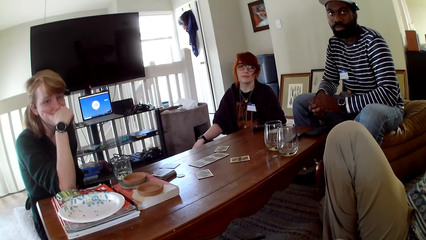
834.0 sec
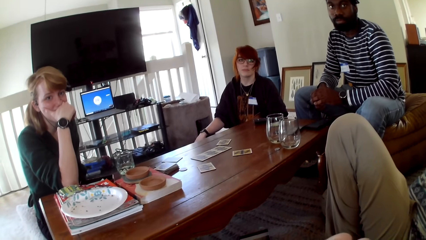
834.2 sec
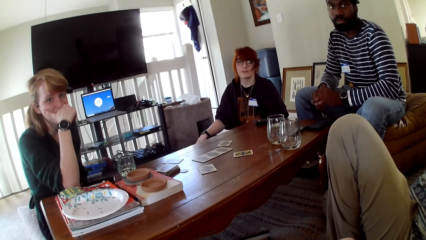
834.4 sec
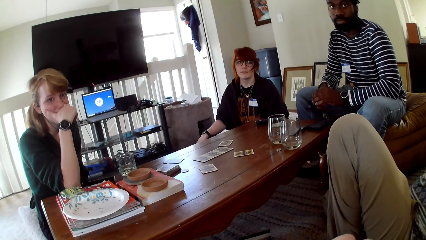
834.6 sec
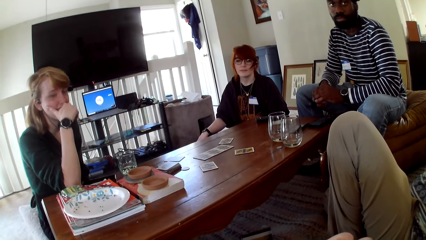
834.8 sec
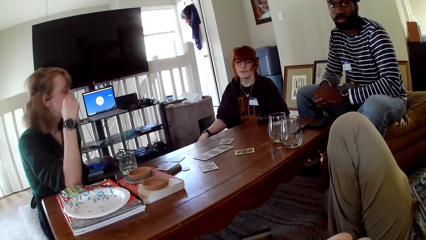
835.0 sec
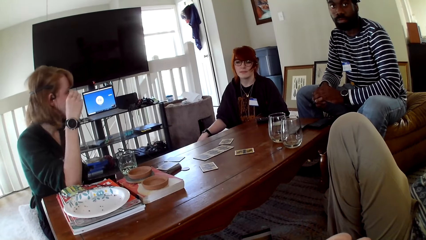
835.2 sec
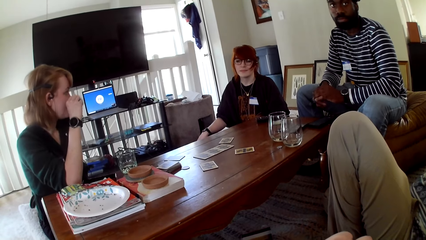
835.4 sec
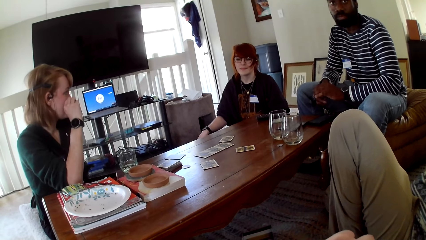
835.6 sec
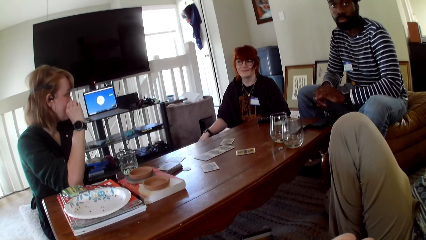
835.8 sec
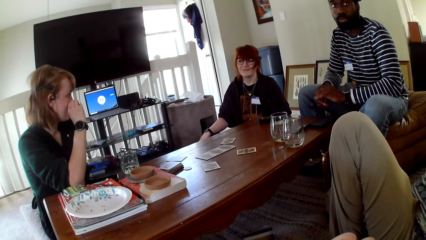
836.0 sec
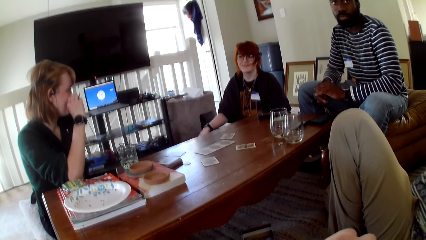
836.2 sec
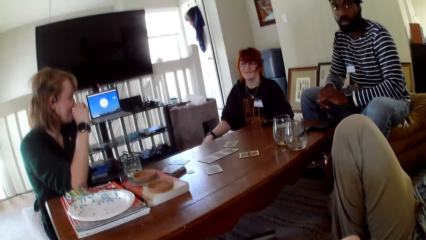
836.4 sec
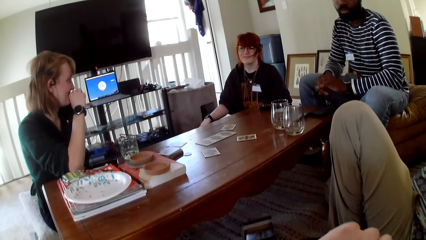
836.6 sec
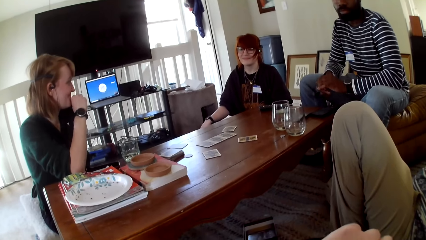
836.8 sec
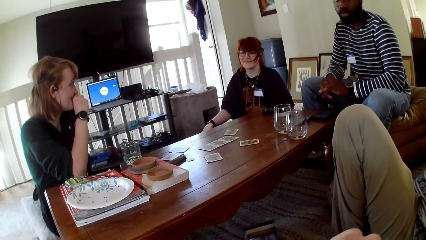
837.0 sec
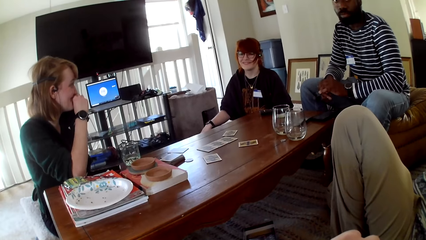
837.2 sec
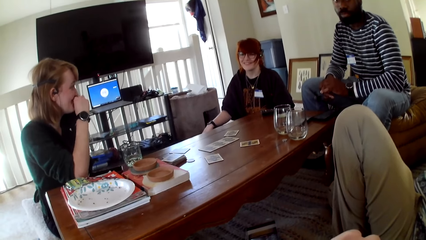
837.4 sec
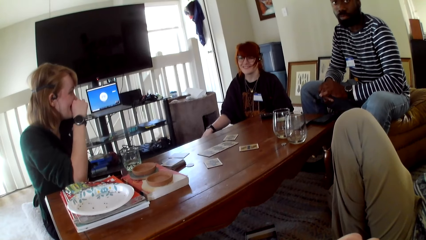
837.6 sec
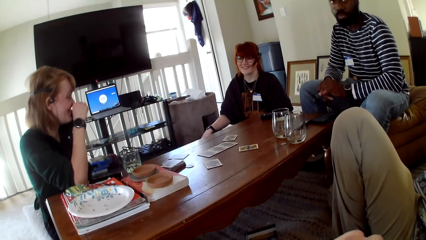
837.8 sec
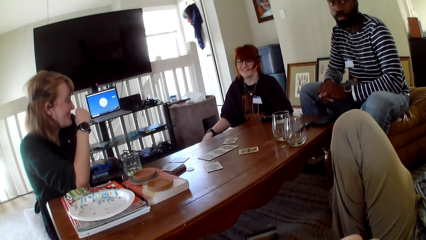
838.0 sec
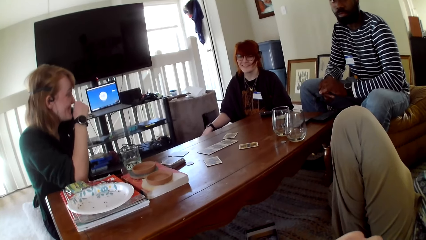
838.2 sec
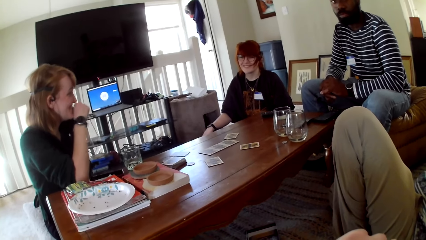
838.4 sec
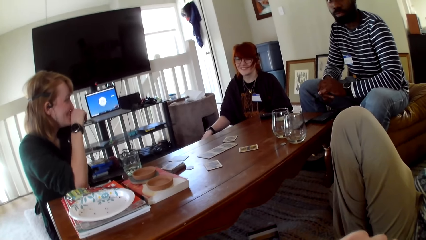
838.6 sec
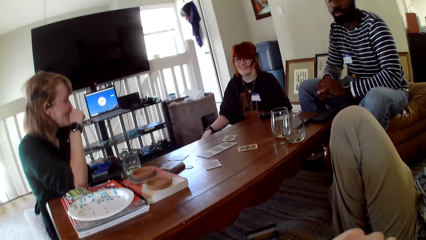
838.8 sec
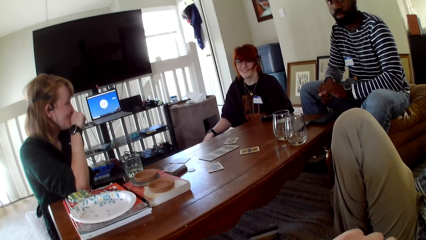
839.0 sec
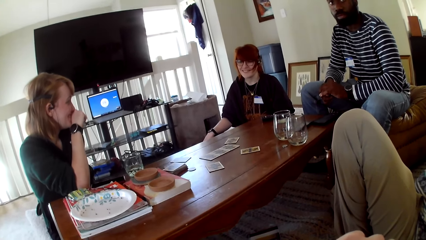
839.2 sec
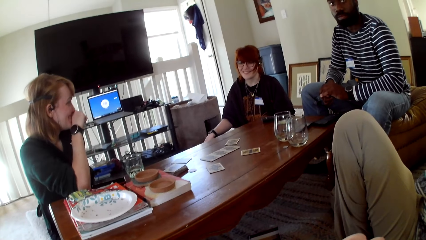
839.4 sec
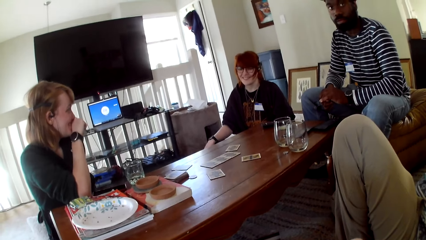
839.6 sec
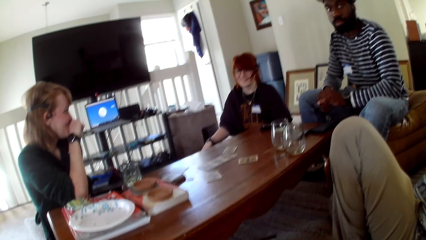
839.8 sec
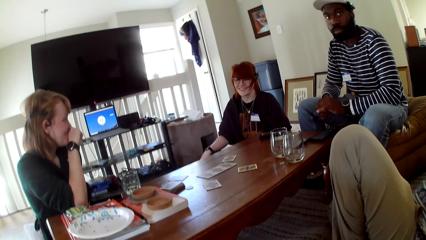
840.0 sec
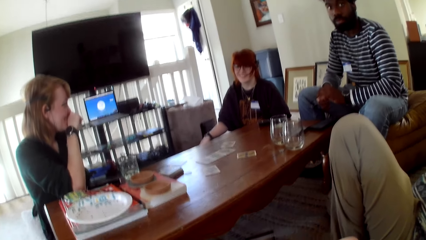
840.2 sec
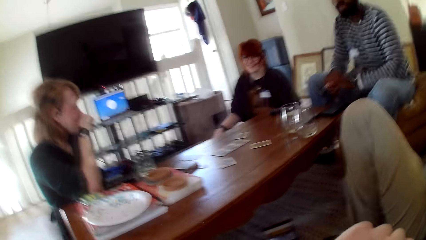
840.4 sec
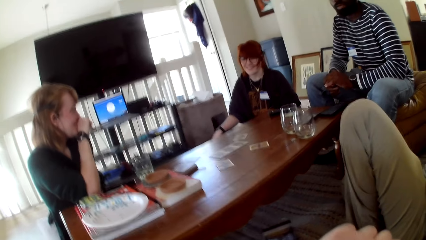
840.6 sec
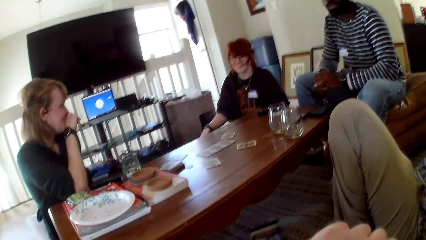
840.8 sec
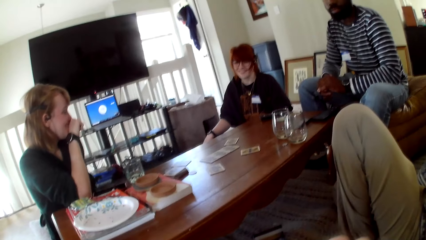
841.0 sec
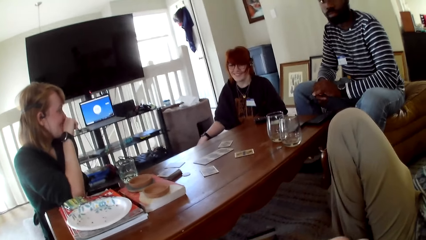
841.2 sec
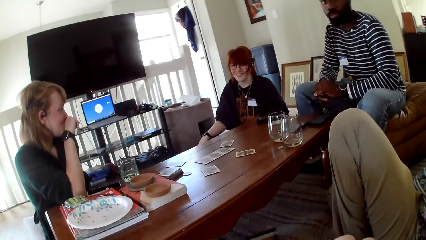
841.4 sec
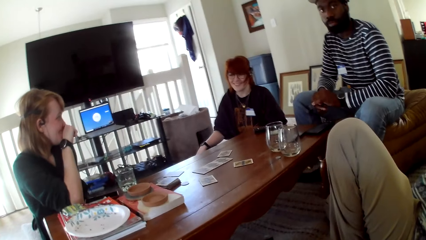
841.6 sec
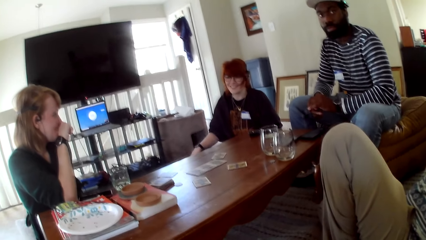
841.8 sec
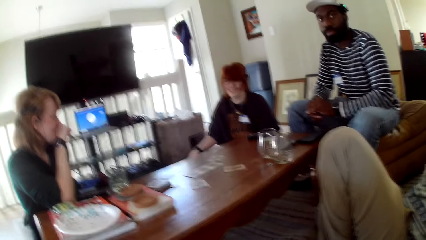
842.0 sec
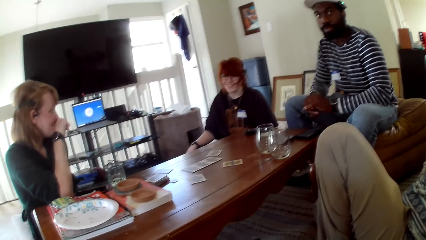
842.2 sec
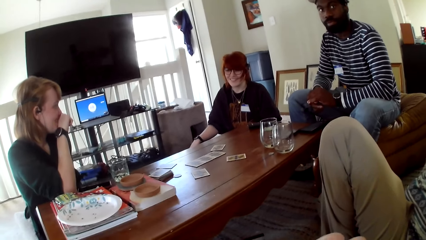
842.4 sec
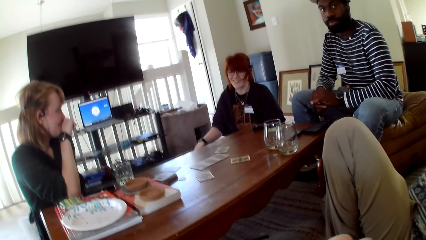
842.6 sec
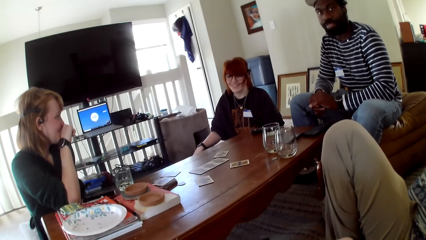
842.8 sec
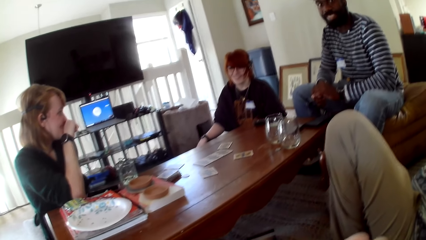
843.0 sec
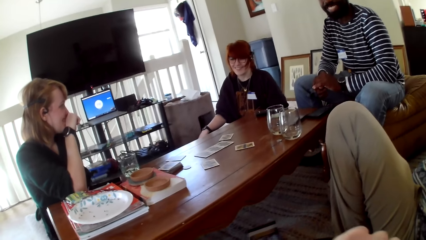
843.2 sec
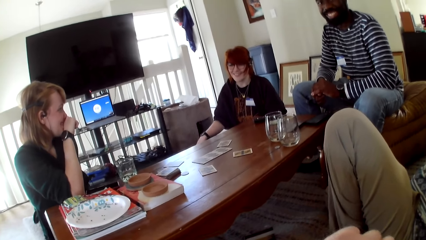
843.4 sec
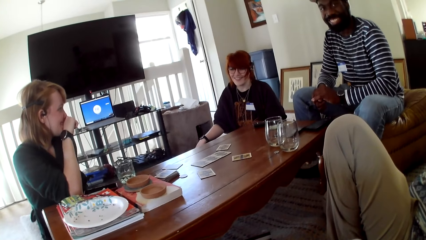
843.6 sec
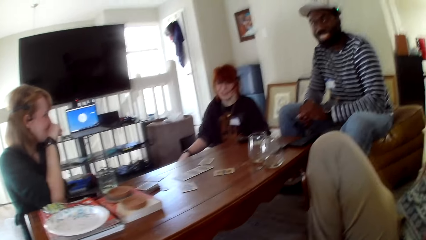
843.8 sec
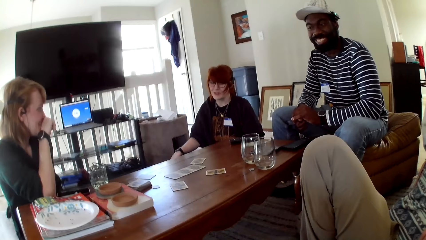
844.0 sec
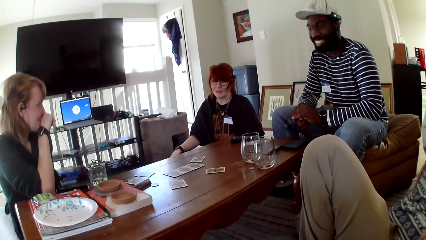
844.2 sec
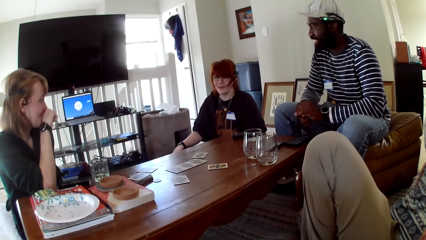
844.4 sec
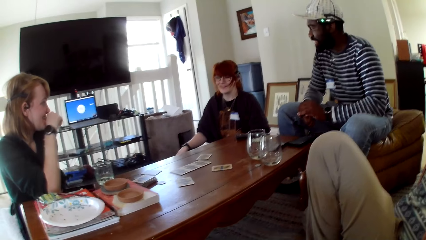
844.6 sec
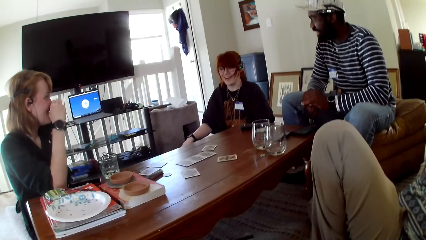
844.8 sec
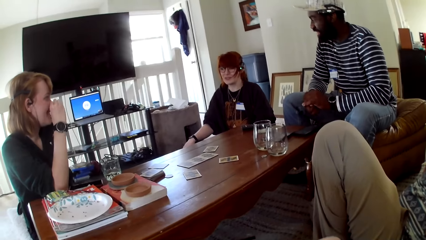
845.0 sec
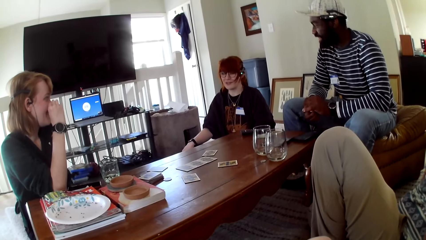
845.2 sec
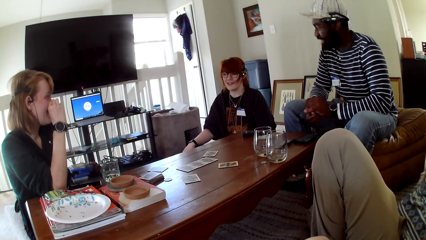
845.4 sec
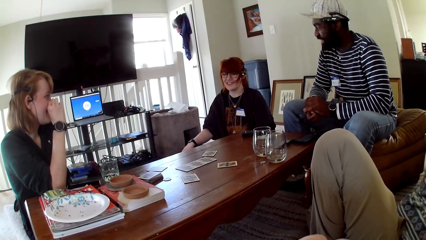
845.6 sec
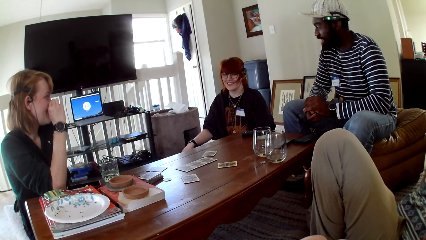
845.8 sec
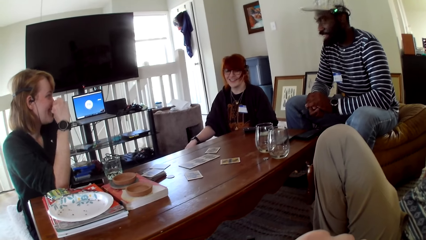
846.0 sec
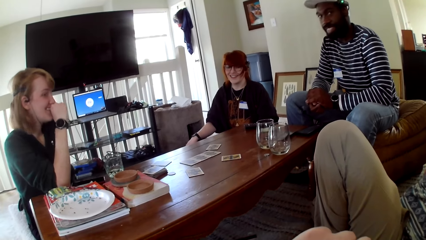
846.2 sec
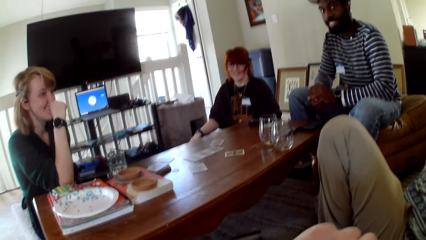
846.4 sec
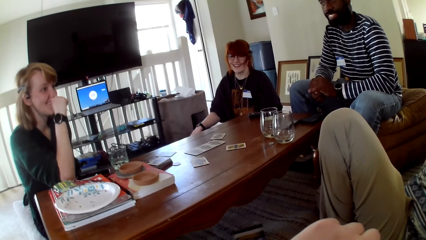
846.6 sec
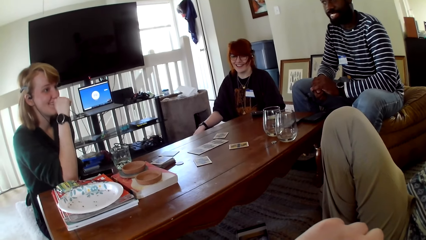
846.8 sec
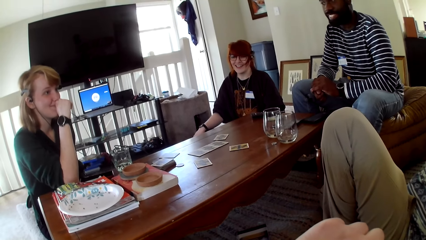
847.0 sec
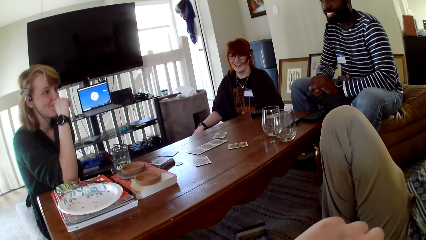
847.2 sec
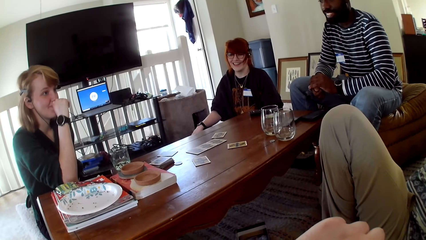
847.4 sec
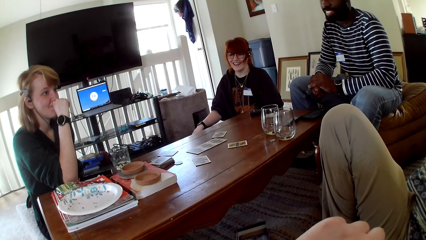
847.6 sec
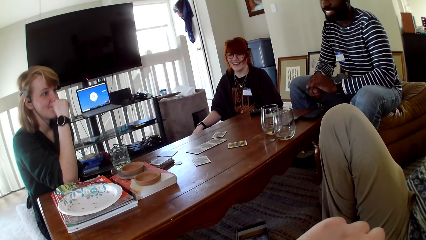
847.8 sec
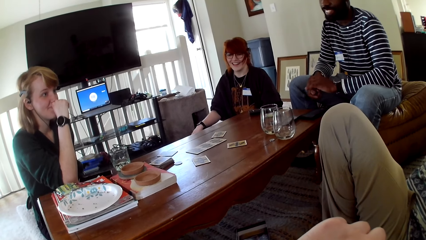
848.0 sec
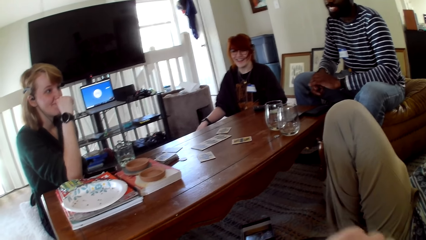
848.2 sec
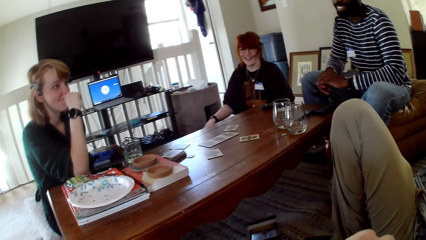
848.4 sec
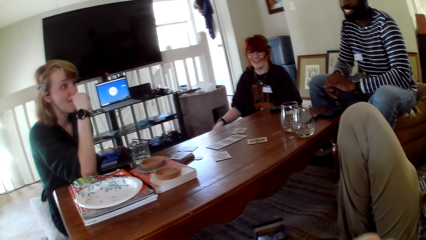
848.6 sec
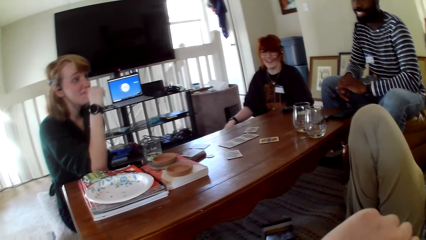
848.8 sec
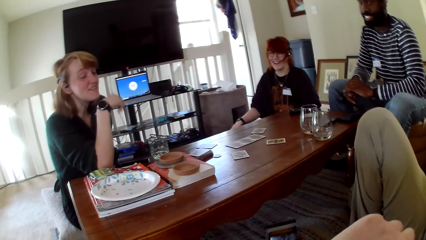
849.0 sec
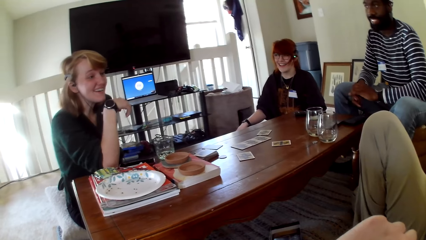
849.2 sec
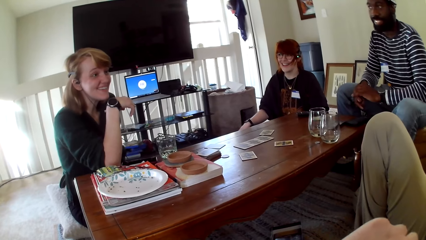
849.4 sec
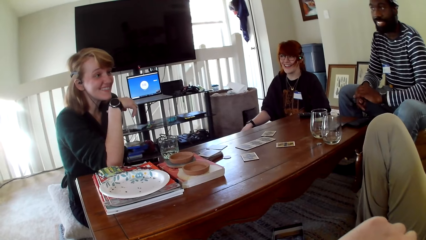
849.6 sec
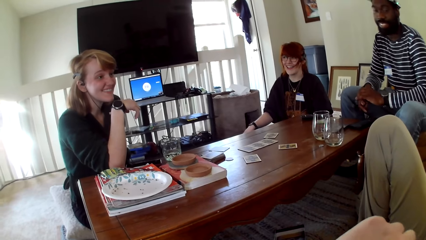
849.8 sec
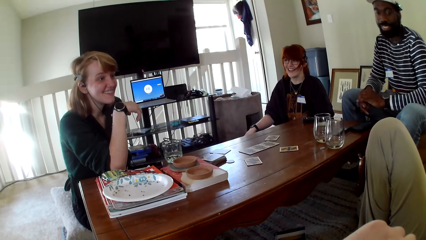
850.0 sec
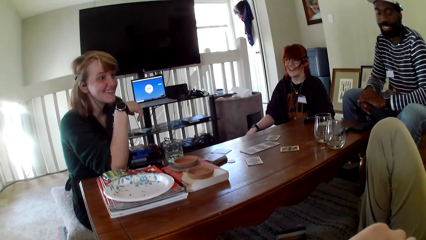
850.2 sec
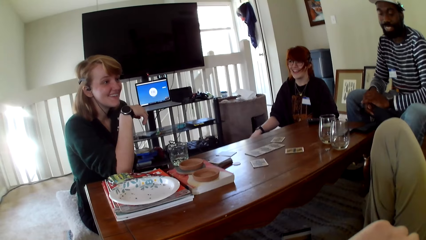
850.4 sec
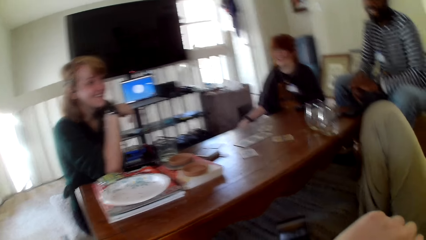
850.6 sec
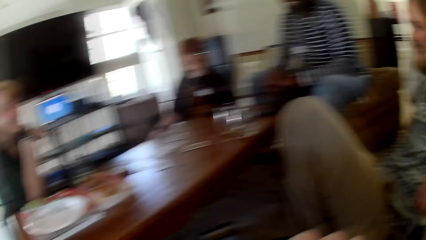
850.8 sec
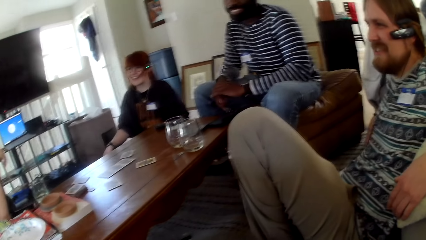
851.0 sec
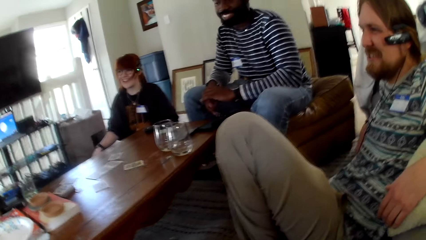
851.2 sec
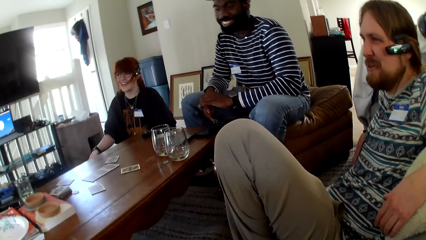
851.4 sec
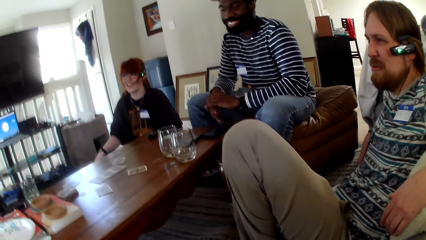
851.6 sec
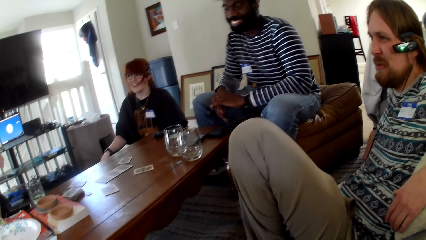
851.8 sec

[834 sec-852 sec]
A woman holds her mouth. Another woman laughs. A man laughs. The other woman talks. The first woman talks to someone.
